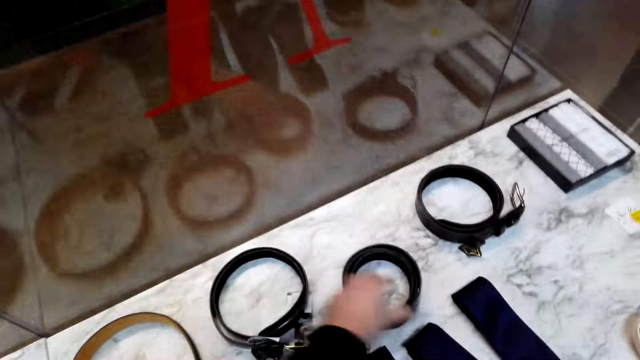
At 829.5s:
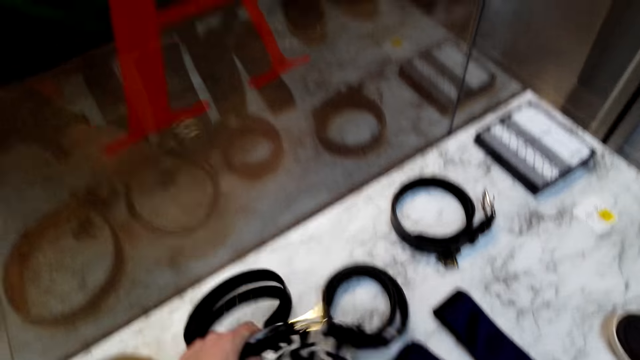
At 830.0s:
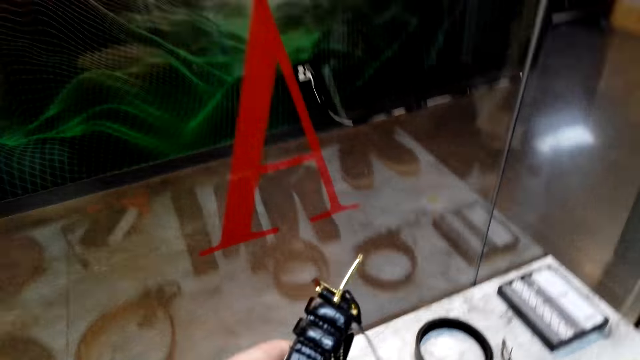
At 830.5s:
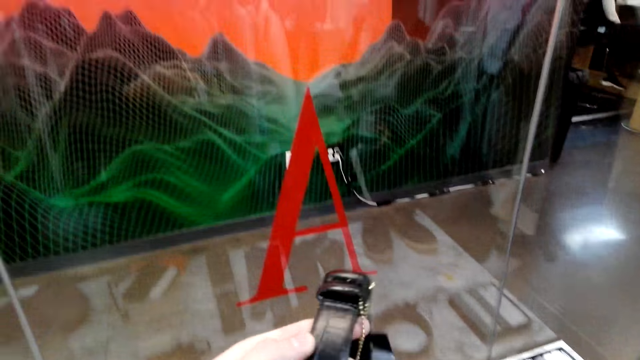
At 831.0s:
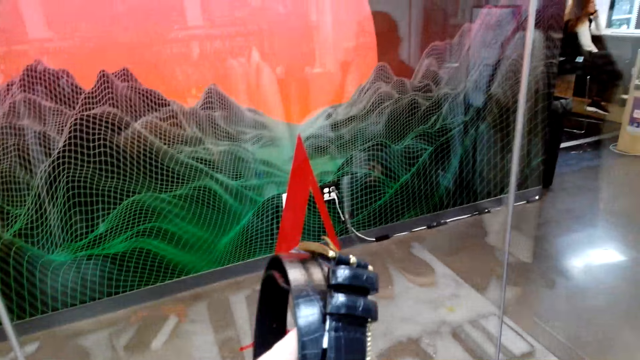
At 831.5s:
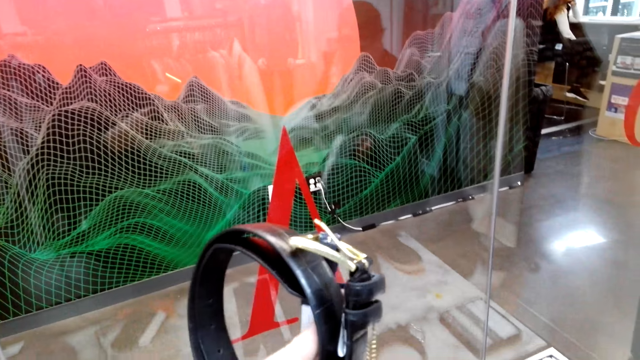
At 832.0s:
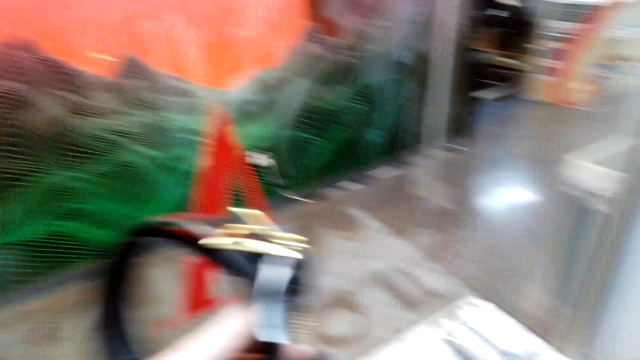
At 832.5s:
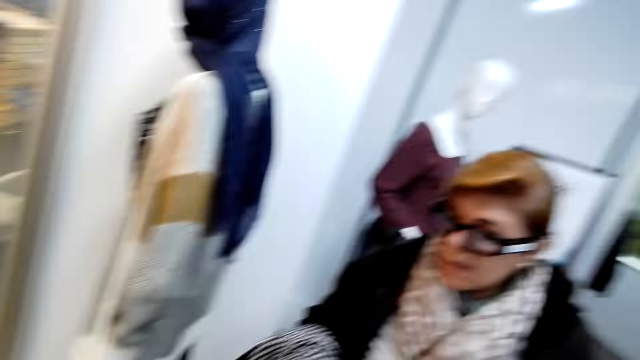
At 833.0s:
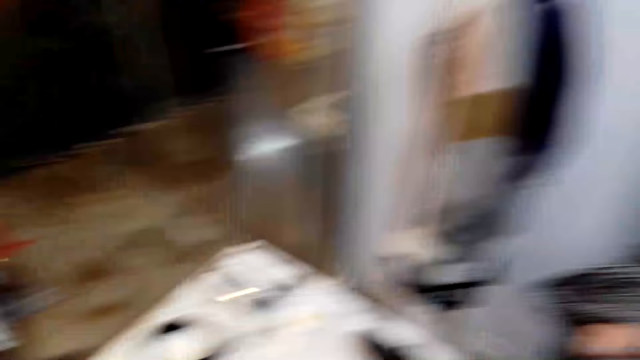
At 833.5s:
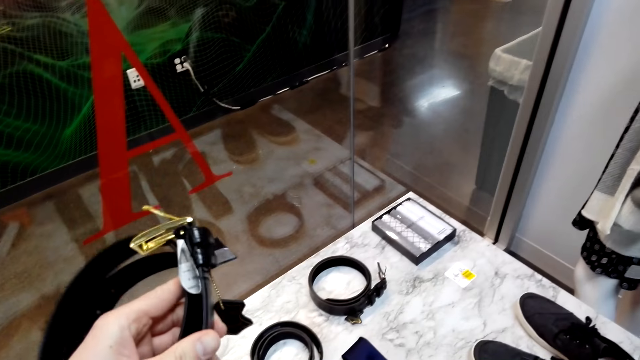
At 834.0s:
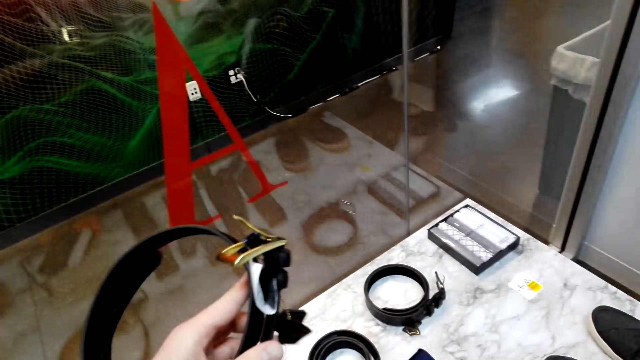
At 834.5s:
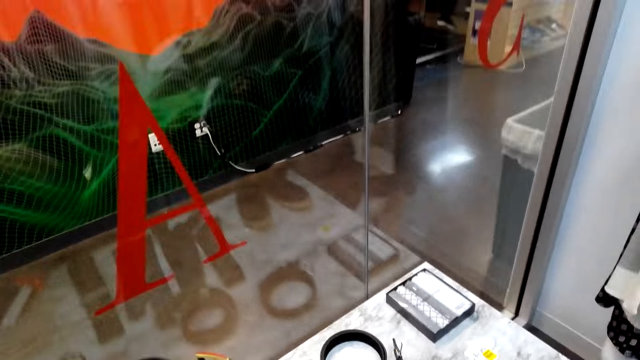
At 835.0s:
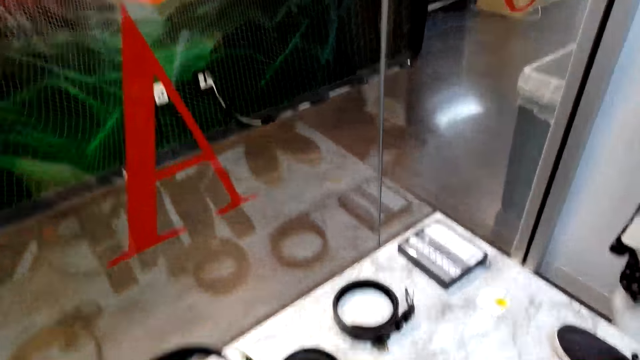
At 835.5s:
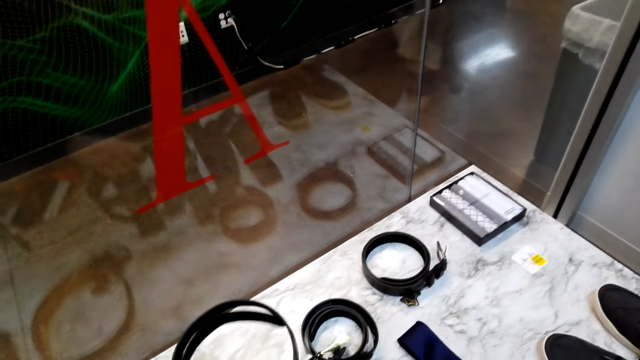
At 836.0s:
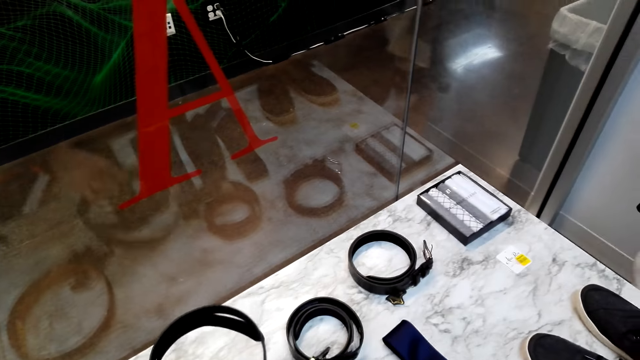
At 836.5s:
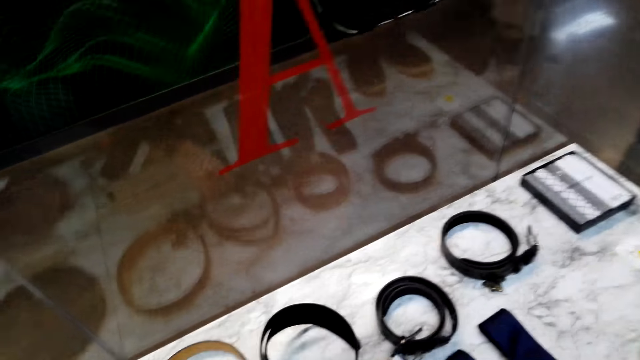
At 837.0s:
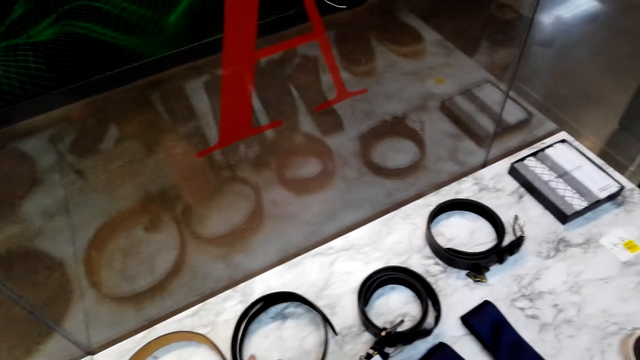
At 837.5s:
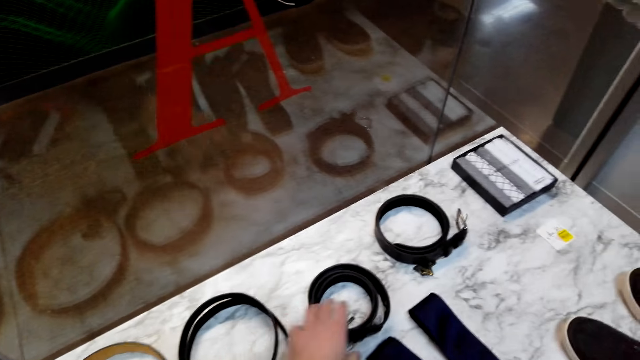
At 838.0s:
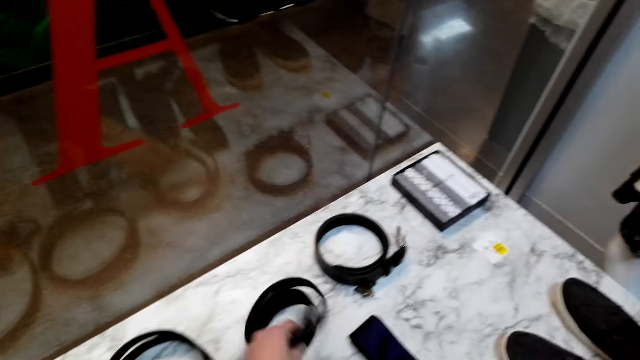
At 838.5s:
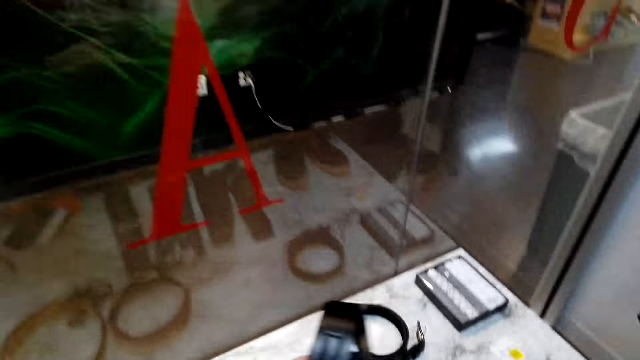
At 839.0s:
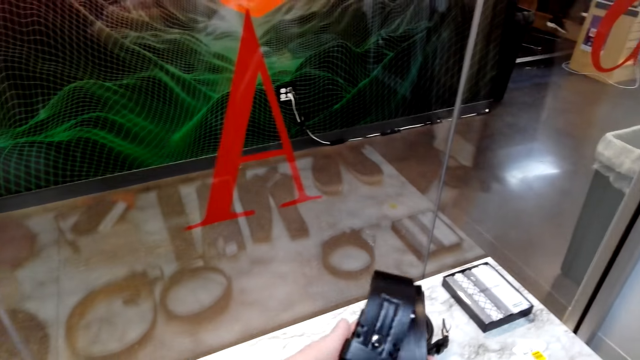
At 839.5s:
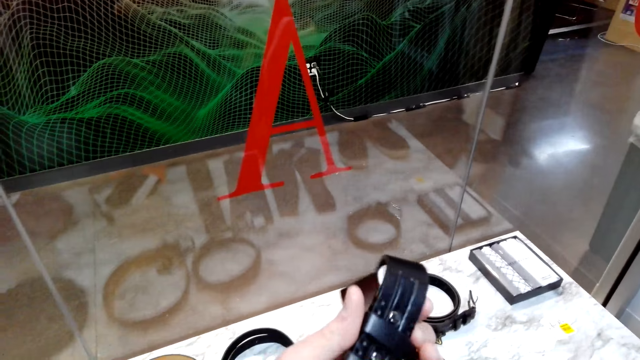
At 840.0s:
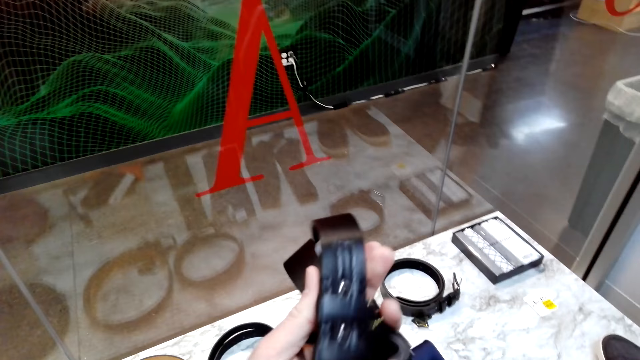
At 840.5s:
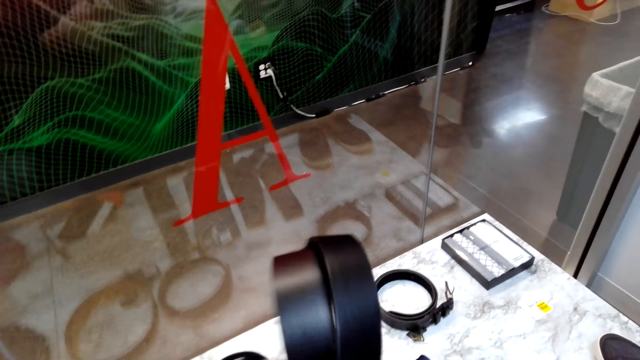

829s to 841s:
The camera wearer puts a belt on the table. They pick up the belt from the table and check the belt. They put the belt on the table. They pick up the belt from the table and turn the belt.

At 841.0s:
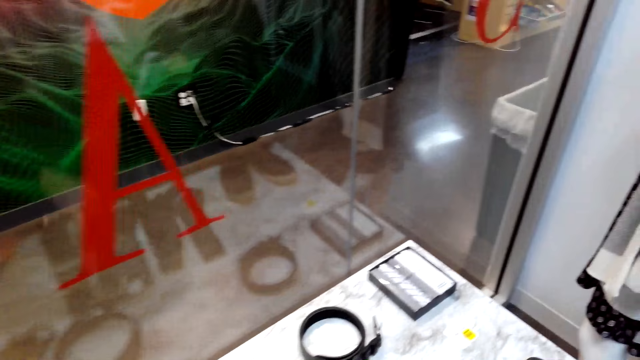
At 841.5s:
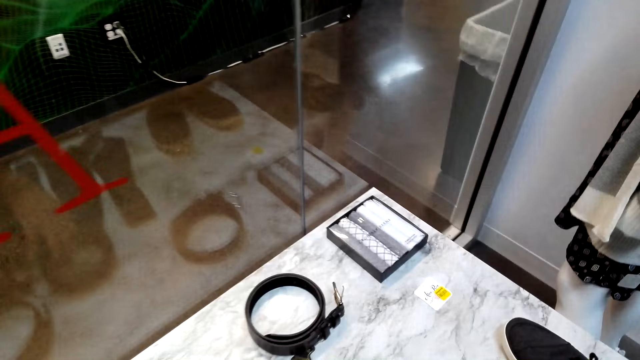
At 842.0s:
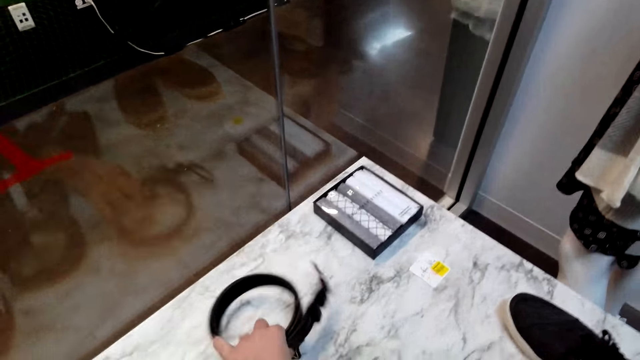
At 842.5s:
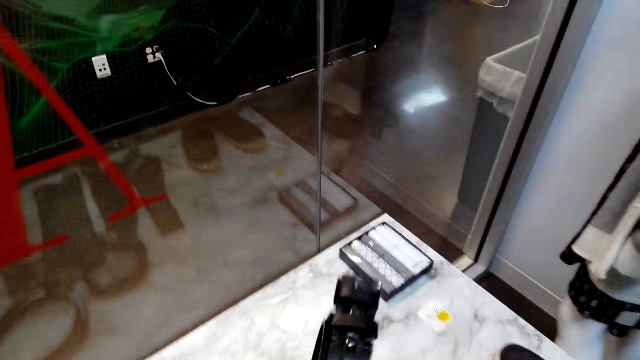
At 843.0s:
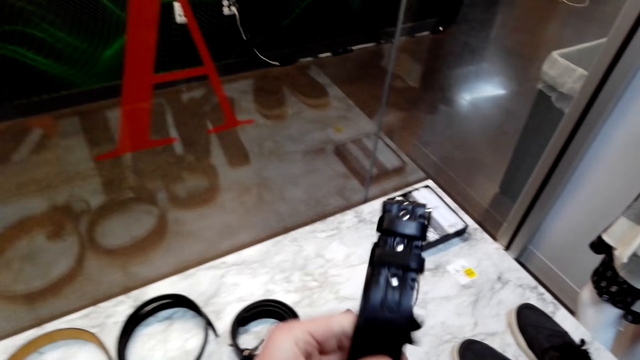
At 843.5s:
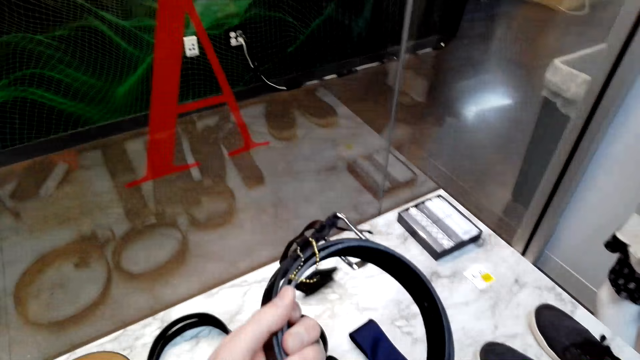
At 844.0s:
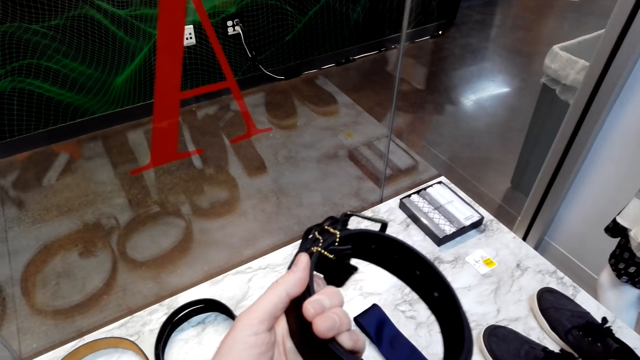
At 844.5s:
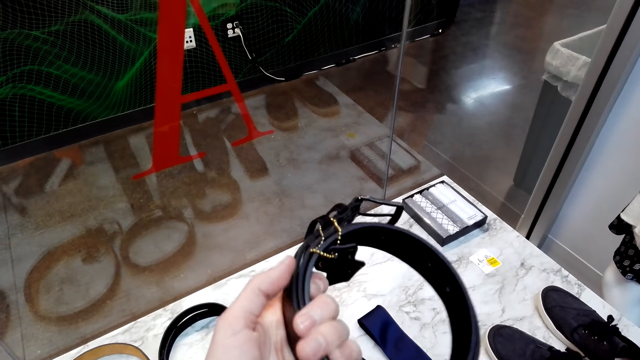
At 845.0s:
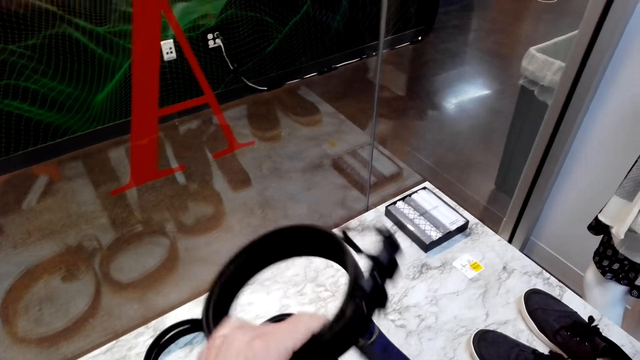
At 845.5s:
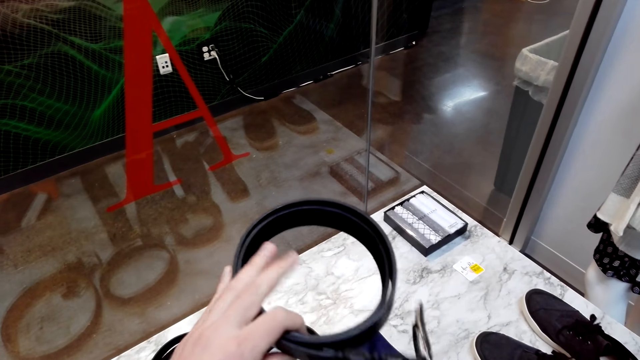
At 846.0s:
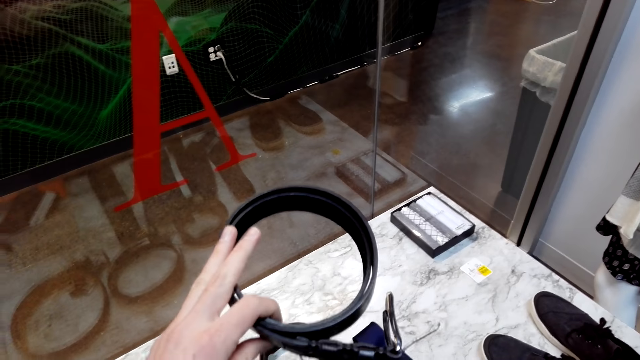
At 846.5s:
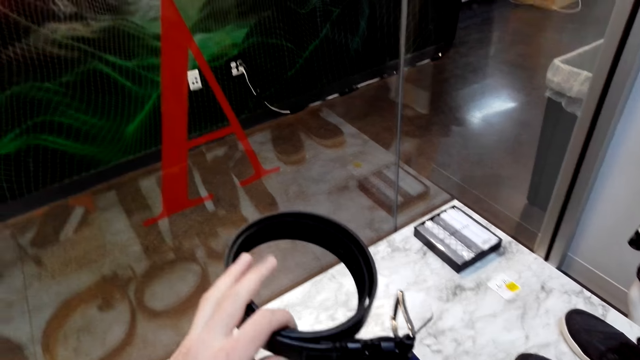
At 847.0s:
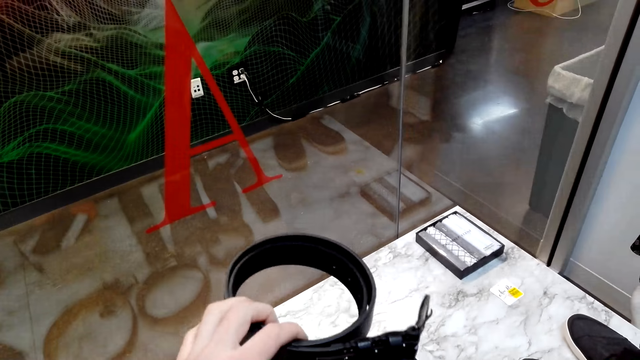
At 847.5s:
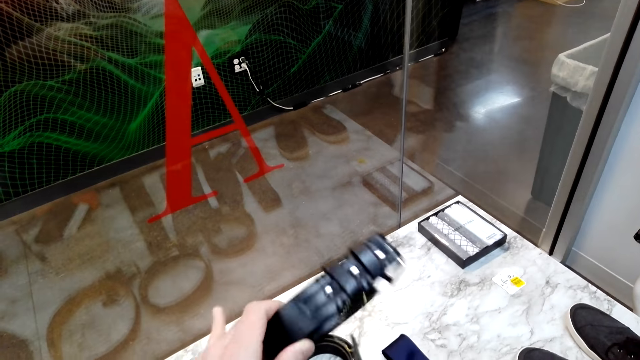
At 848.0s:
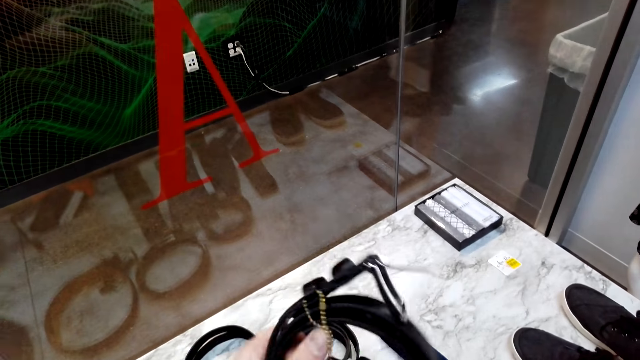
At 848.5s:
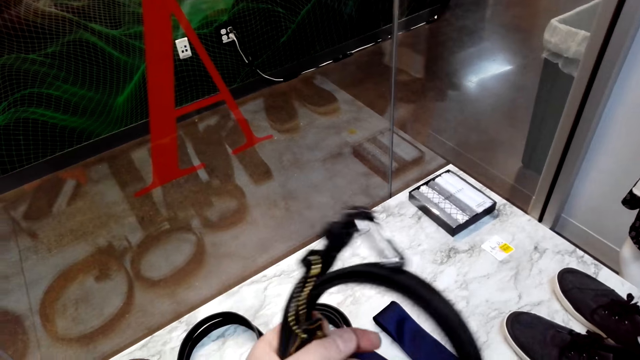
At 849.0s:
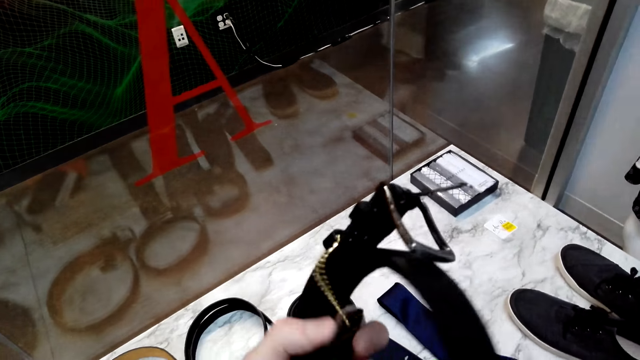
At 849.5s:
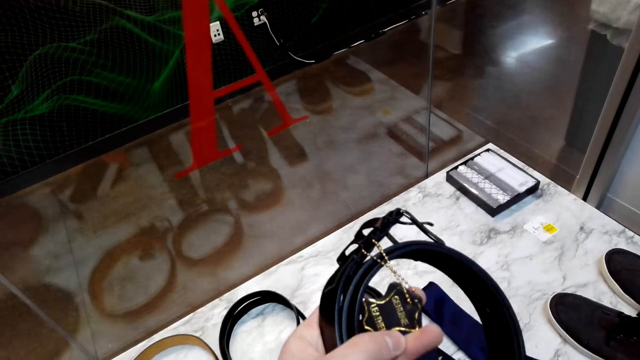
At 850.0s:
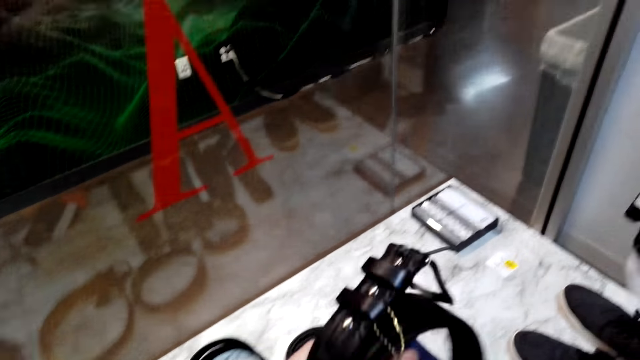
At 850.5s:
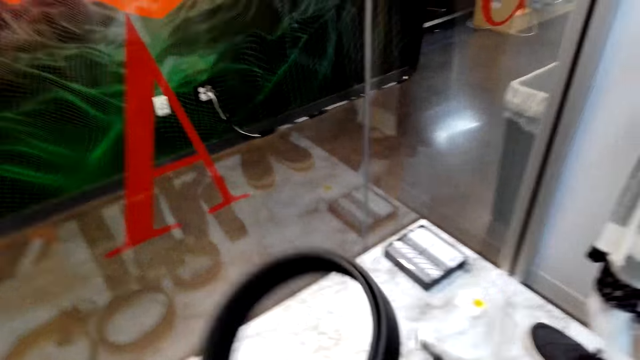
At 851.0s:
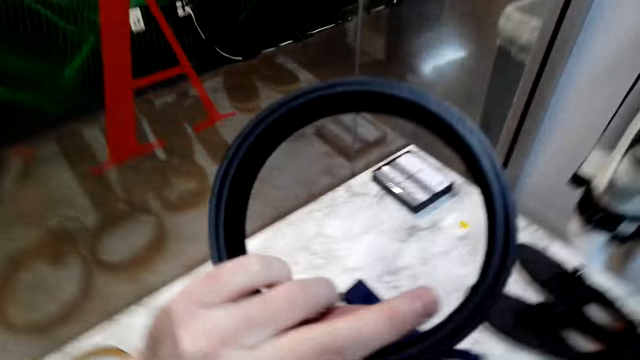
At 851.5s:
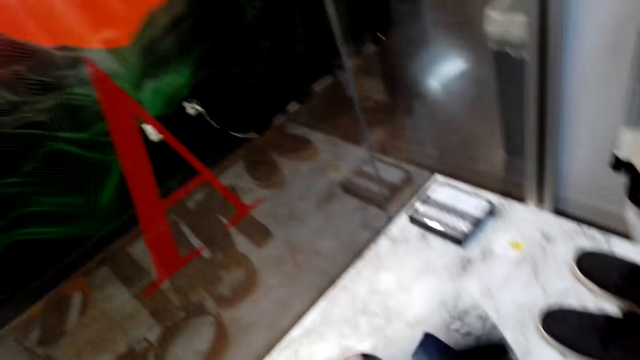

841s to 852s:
The camera wearer puts a belt on the table. They pick up the belt from the table, turn the belt and look at the belt.
